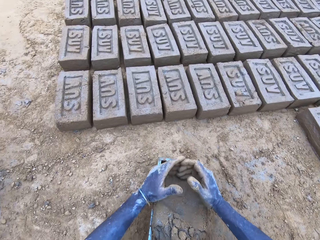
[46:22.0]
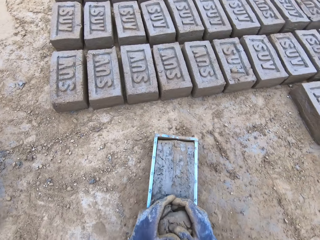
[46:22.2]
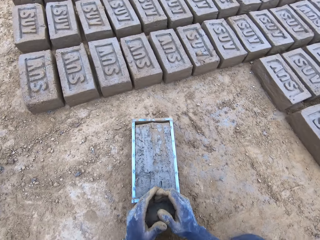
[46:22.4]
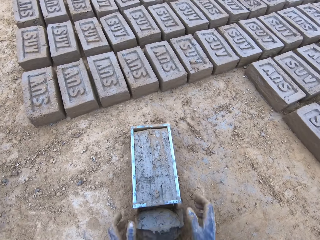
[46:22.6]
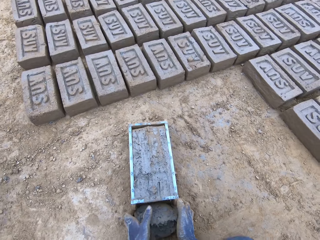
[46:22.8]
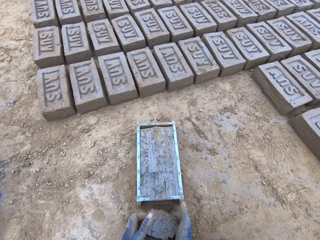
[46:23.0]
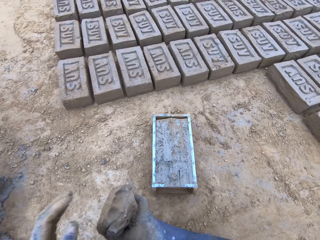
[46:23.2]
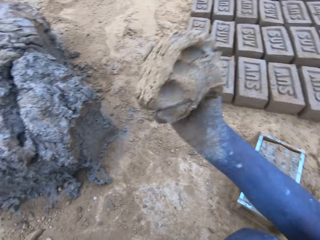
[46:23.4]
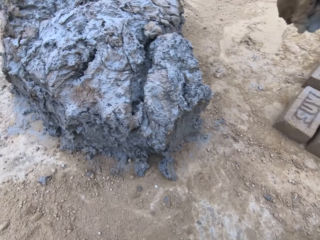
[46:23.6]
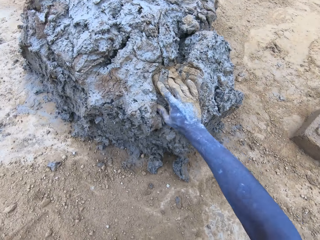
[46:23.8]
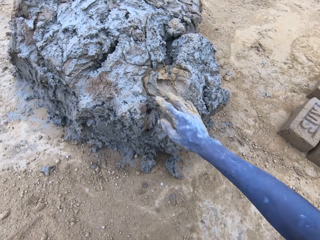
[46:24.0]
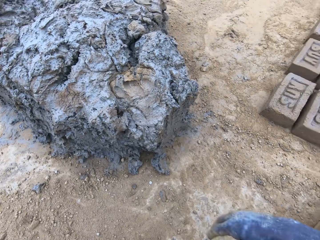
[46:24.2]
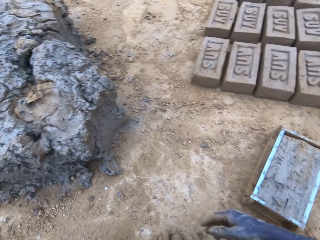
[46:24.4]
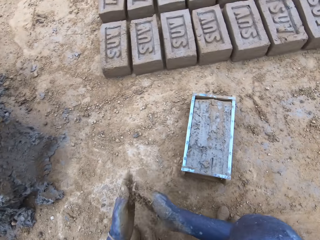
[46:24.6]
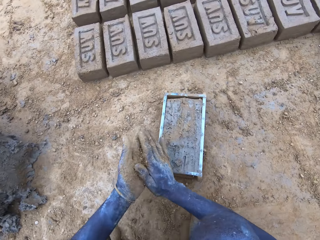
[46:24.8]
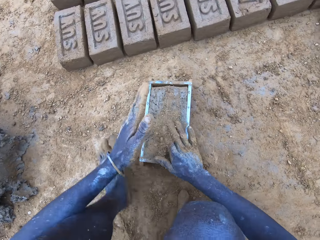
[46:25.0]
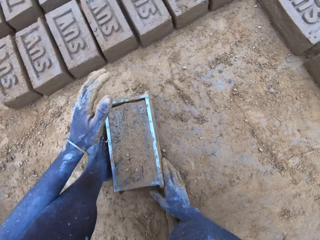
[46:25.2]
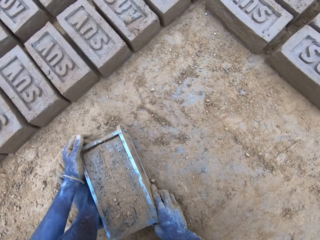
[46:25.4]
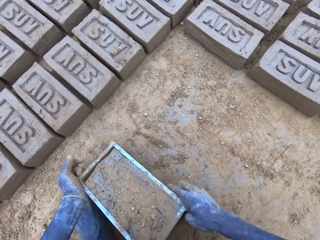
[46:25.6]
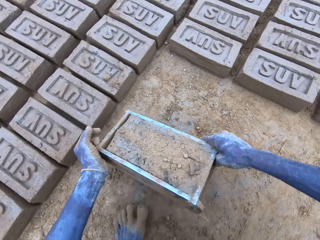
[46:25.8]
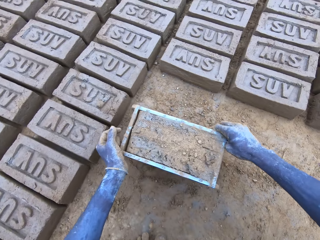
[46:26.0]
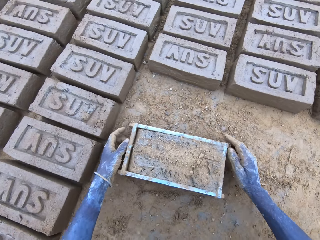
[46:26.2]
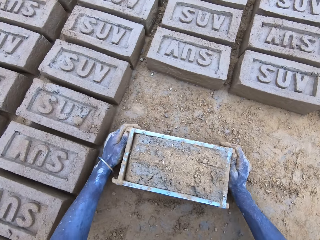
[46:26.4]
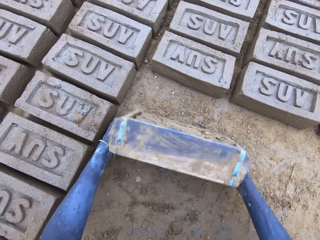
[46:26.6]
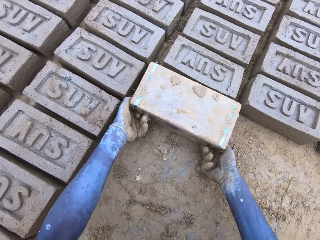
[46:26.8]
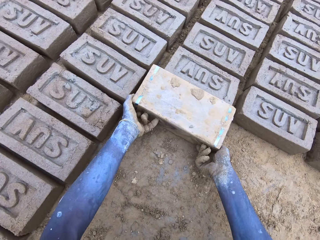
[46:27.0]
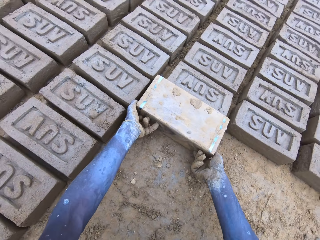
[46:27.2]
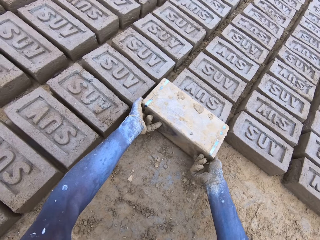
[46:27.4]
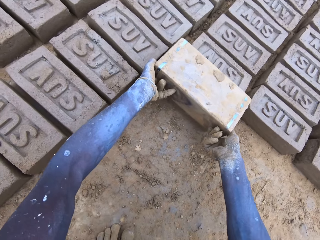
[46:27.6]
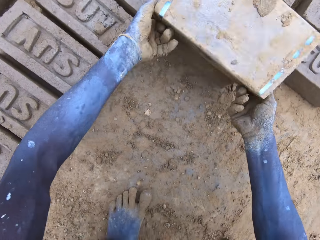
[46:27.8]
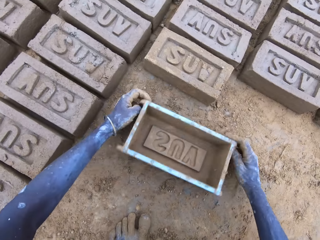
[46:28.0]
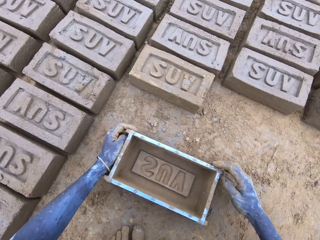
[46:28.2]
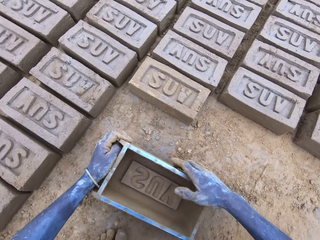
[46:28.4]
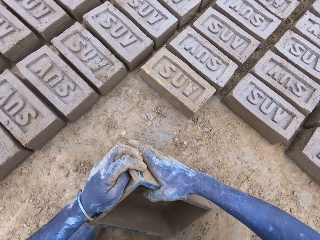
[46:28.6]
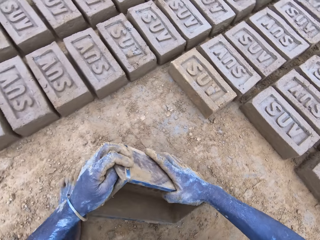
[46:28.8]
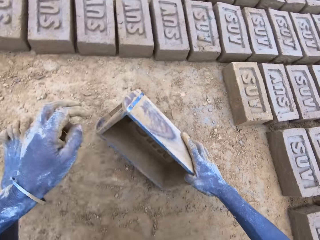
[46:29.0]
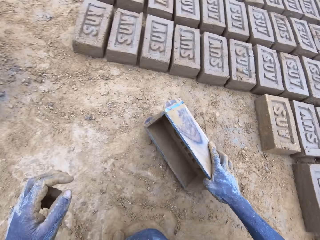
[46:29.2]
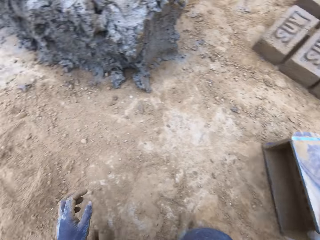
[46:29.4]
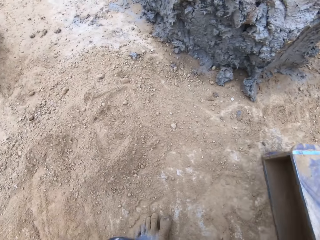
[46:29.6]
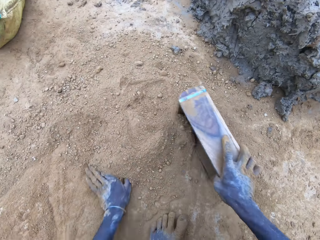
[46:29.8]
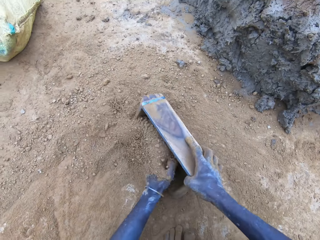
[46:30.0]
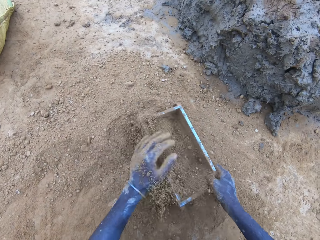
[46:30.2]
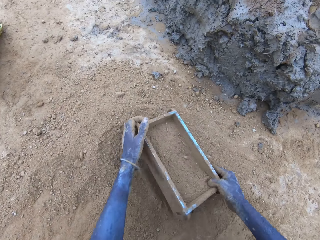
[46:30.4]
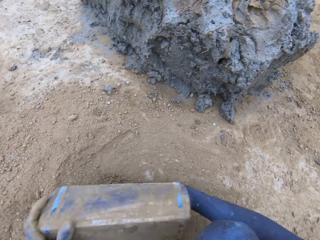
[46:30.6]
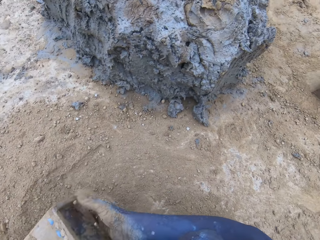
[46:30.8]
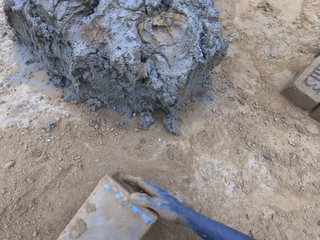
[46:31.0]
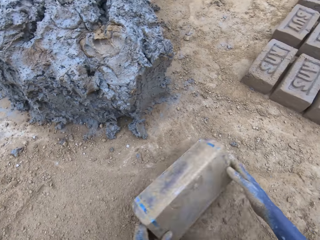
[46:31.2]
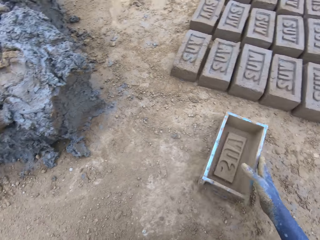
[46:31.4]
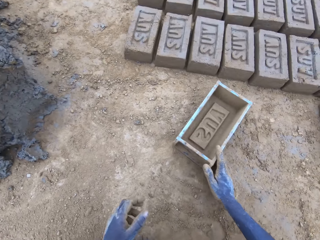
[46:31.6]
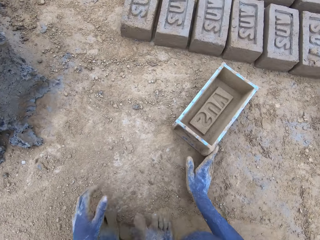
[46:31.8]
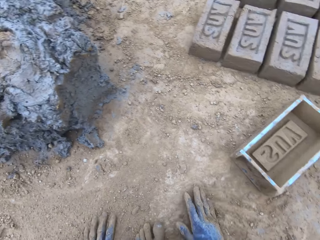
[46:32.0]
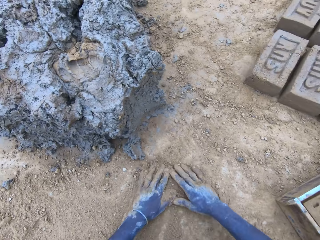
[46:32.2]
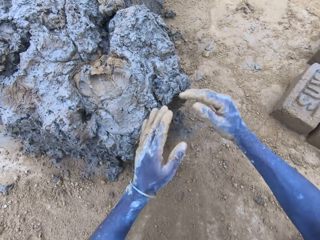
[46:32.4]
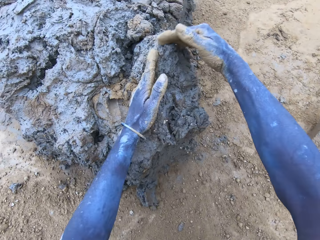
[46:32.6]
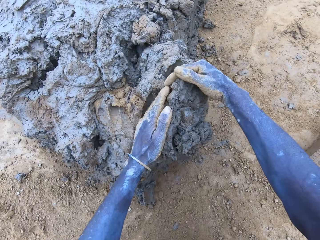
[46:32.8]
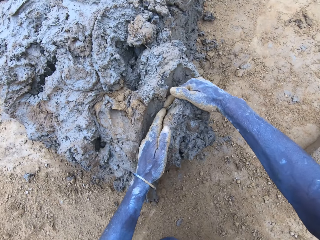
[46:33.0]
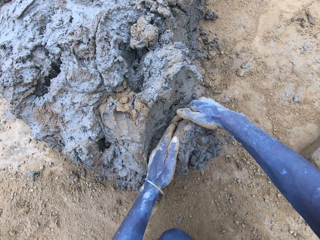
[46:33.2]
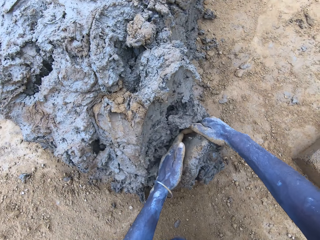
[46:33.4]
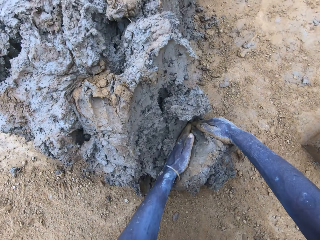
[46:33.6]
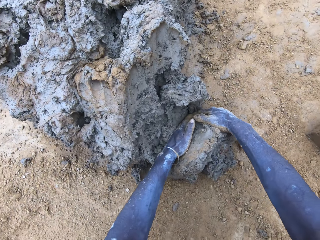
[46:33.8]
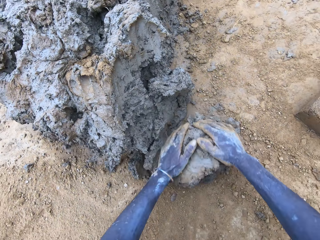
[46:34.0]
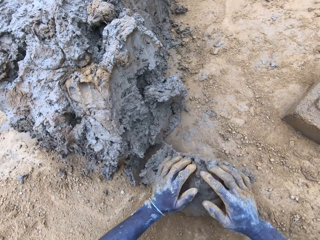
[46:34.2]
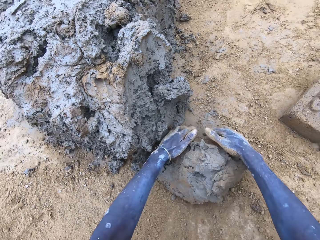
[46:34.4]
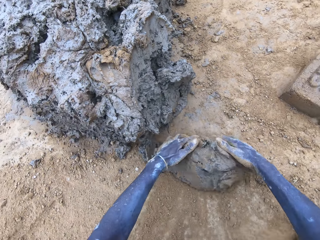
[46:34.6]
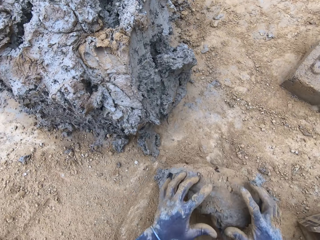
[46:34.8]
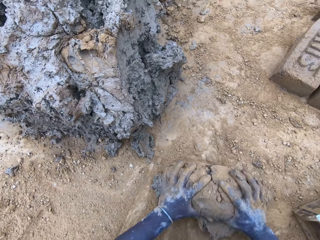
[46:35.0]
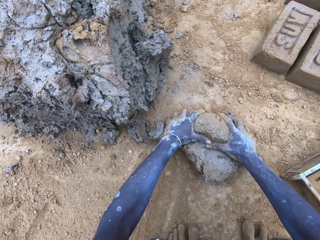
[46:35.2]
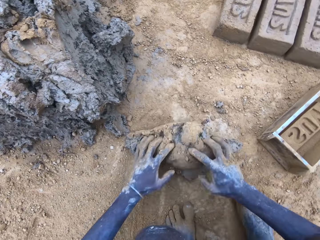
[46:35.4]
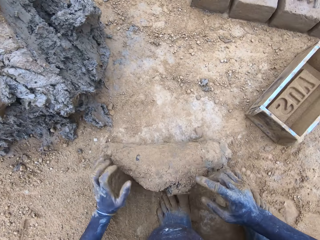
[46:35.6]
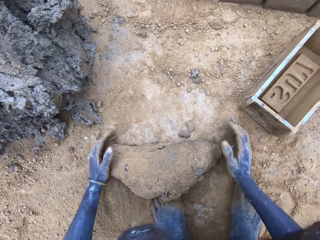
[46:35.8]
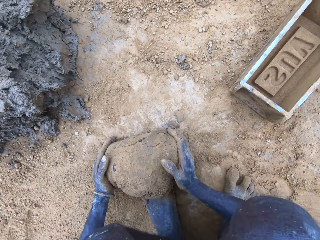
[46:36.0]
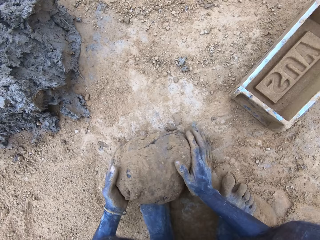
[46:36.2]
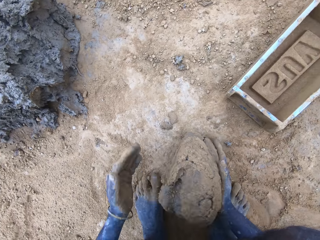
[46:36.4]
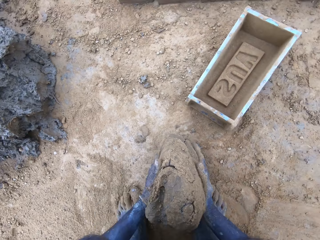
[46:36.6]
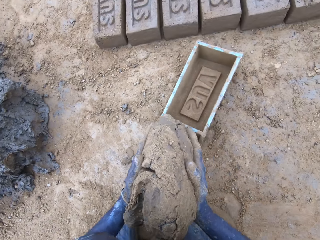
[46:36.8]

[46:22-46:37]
The camera wearer scoops the excess mud on the brick mould. They throw the mud on the pile of mud. They lift the brick mould. They pour the mud in the brick mould on the ground. They turn the brick mould. They put soil in the brick mould. They pour the soil from the brick mould on the ground. They scoop mud or clay with hands. They roll the clay on the ground.

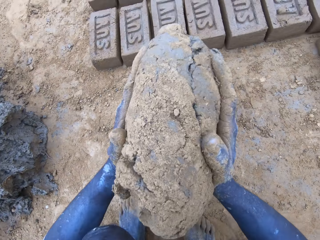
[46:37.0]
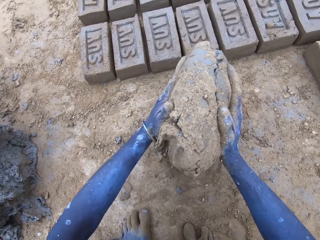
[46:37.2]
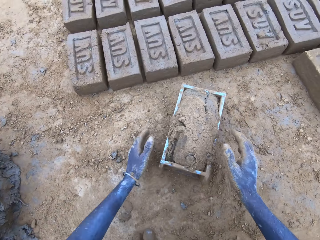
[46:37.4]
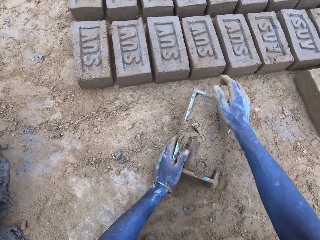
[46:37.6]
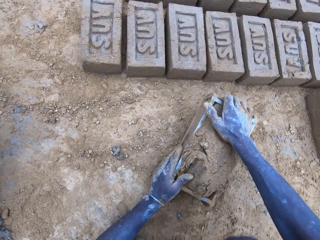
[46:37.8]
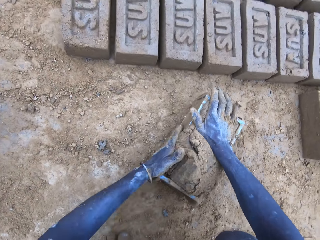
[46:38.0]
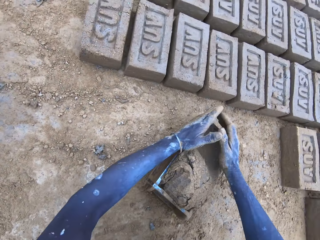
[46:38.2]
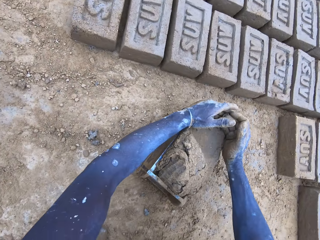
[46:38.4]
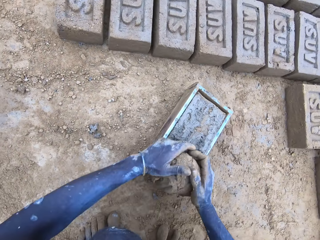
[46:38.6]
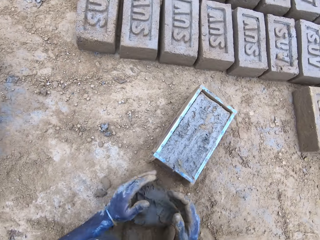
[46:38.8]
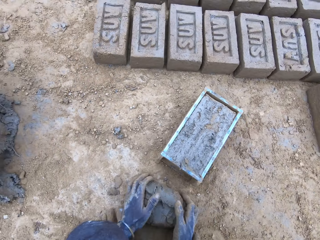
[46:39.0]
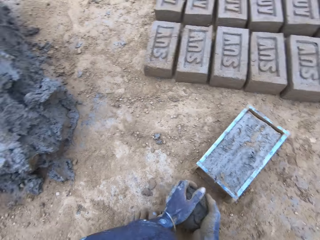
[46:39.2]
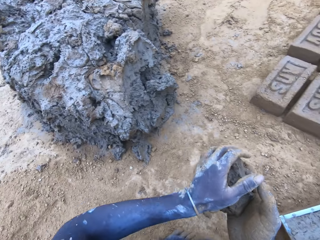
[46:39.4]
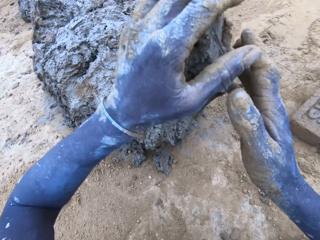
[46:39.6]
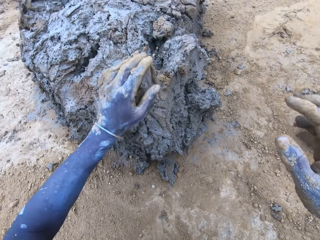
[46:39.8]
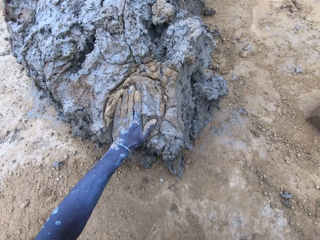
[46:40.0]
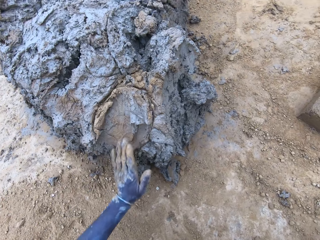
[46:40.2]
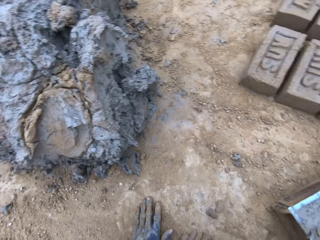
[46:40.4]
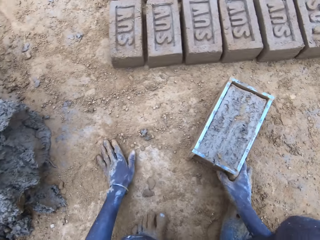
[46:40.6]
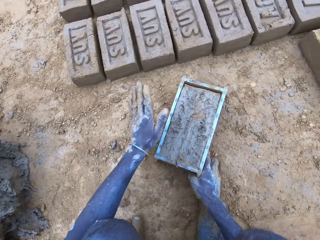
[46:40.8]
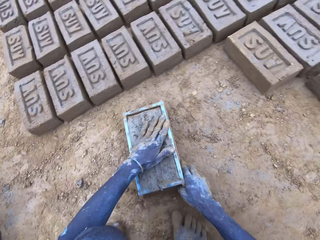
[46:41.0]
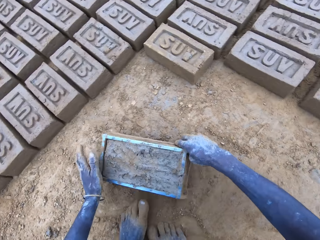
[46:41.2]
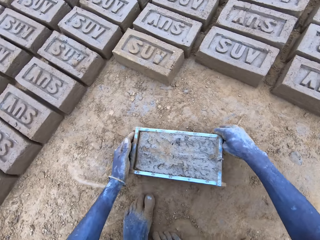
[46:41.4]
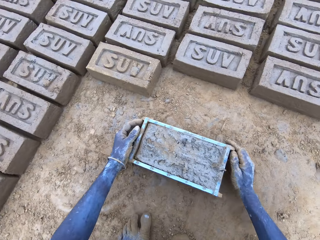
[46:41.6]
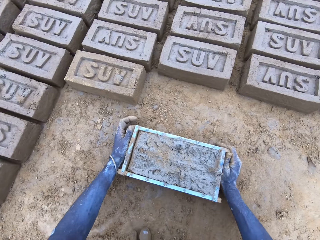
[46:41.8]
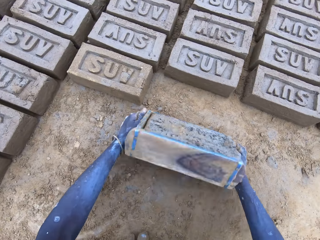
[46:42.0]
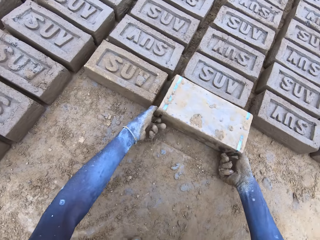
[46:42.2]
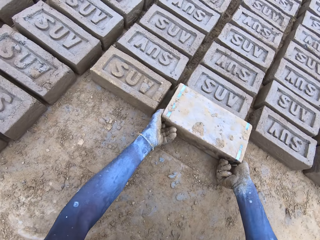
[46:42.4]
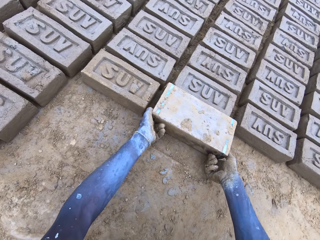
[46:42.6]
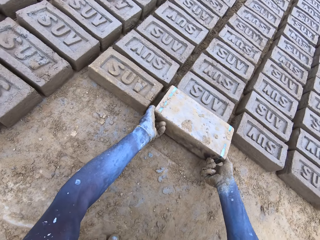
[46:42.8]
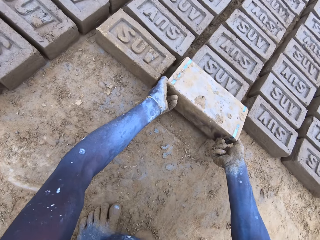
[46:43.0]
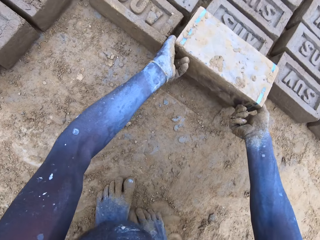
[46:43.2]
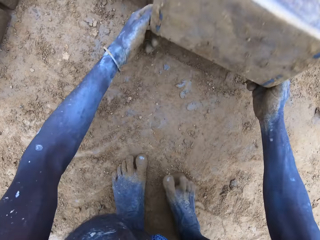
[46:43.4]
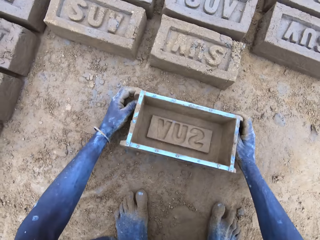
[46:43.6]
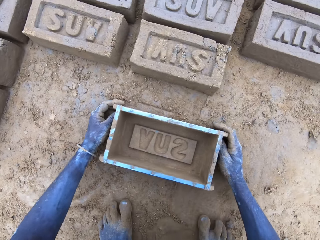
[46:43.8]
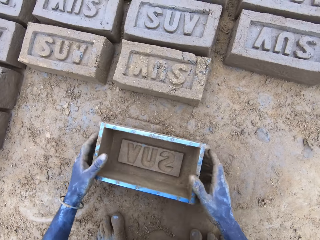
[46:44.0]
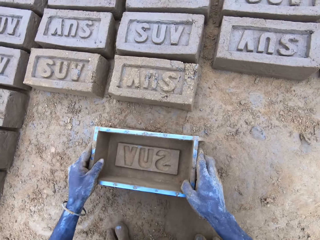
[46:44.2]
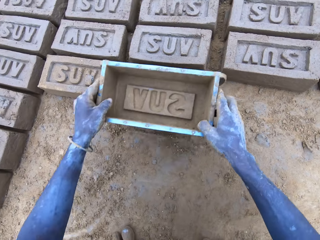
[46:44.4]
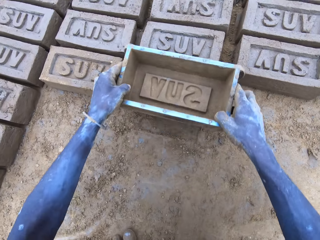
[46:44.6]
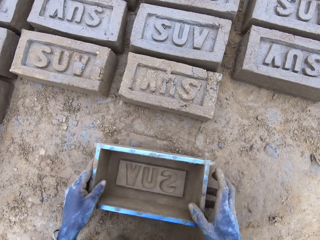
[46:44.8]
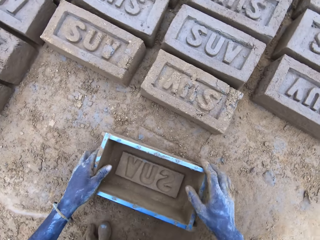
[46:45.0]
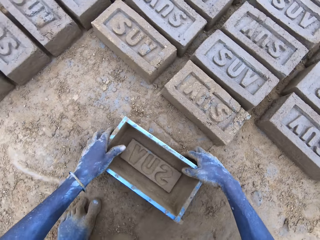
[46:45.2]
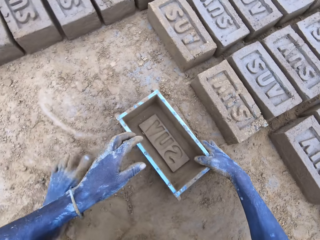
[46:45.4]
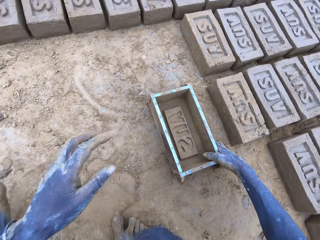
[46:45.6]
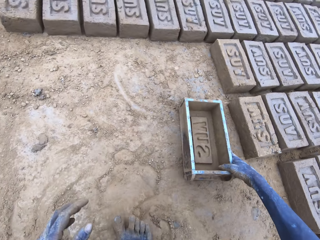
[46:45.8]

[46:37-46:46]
The camera wearer puts the mud in the brick mould. They scoop the excess mud on the brick mould. They throw the mud on the pile of mud. They lift the brick mould. They pour the mud in the brick mould on the ground. They remove the brick mould.
